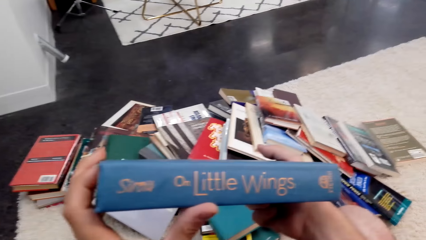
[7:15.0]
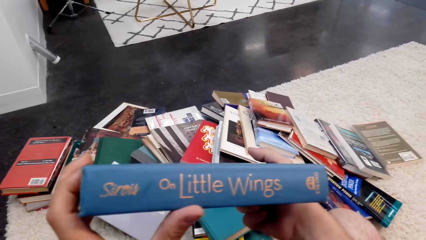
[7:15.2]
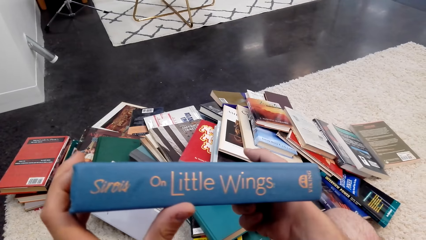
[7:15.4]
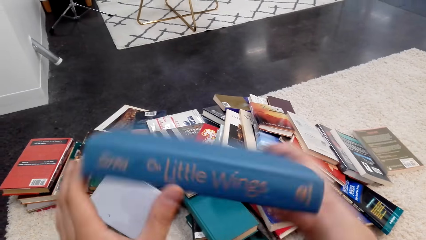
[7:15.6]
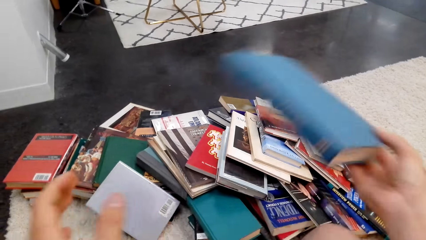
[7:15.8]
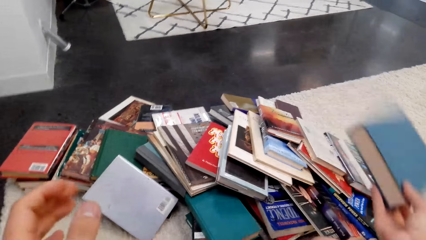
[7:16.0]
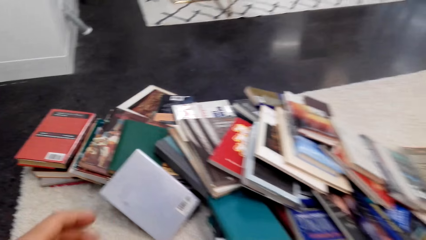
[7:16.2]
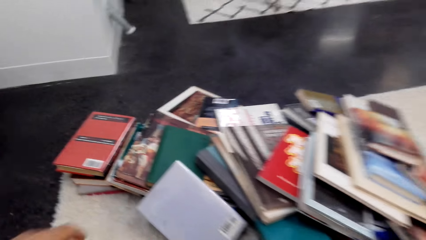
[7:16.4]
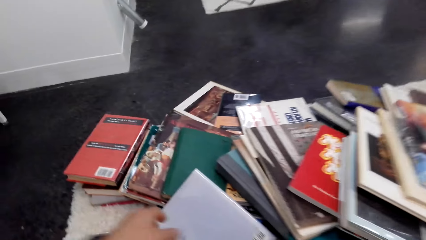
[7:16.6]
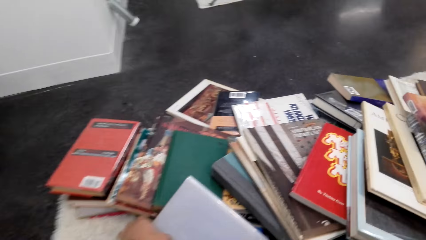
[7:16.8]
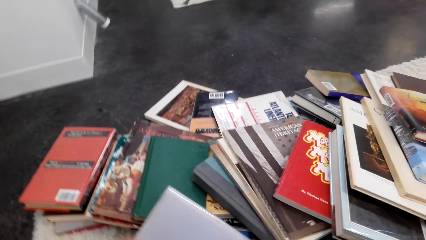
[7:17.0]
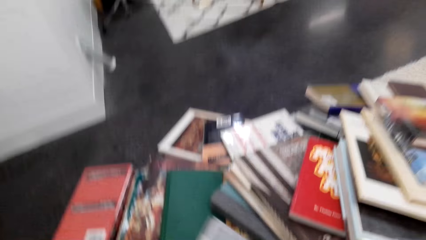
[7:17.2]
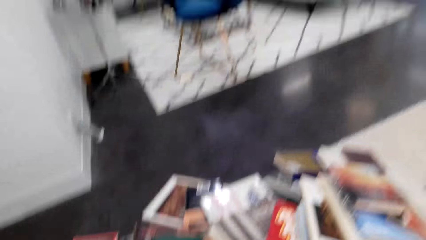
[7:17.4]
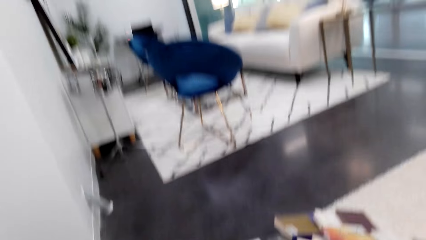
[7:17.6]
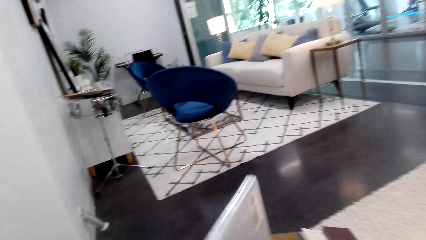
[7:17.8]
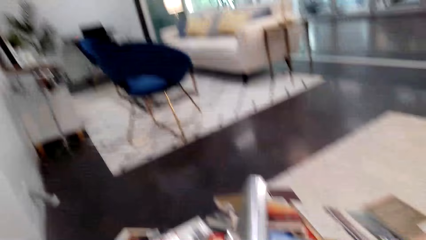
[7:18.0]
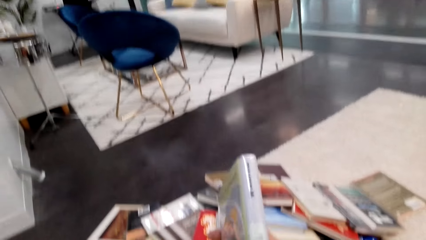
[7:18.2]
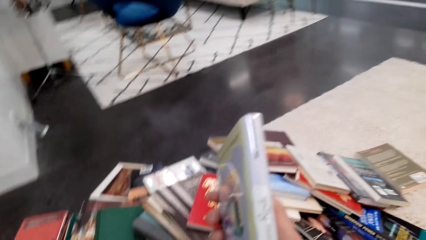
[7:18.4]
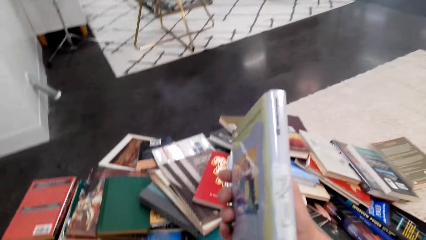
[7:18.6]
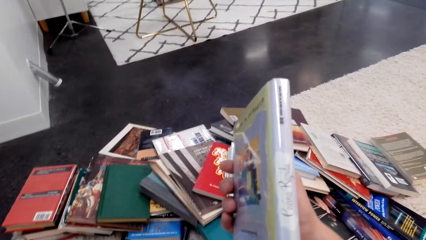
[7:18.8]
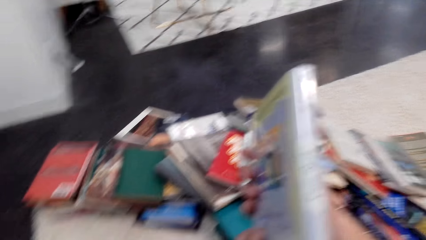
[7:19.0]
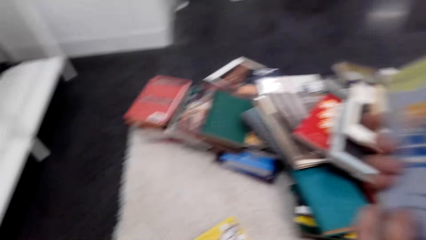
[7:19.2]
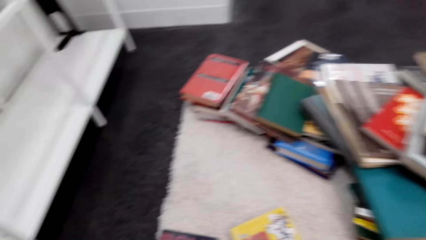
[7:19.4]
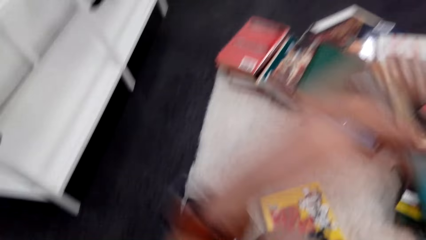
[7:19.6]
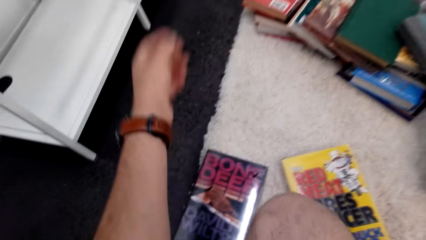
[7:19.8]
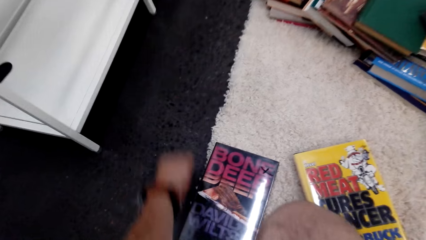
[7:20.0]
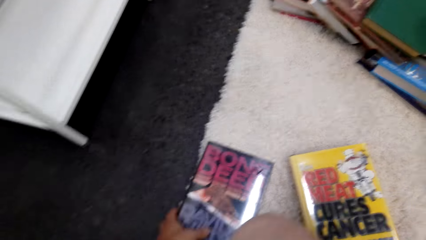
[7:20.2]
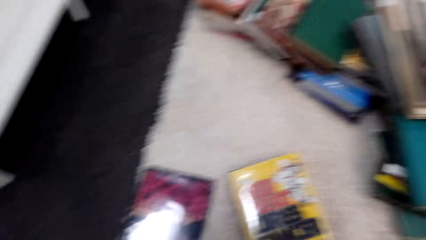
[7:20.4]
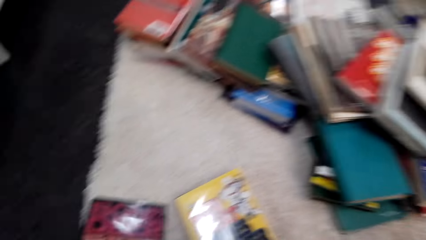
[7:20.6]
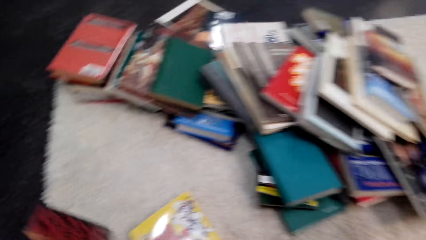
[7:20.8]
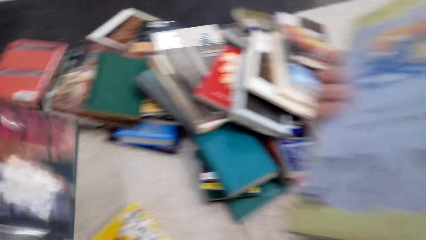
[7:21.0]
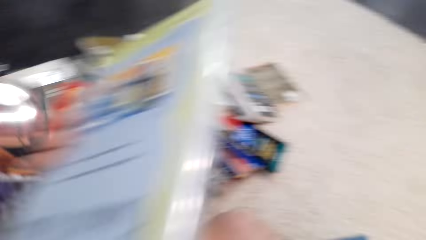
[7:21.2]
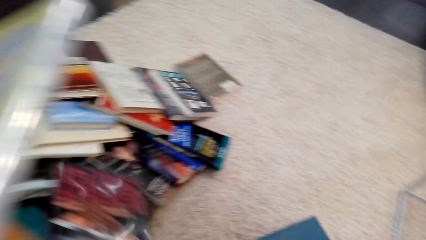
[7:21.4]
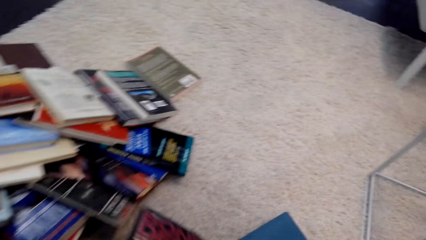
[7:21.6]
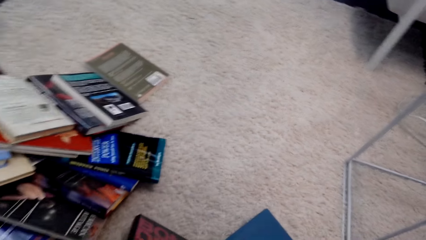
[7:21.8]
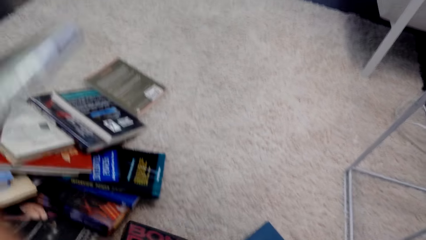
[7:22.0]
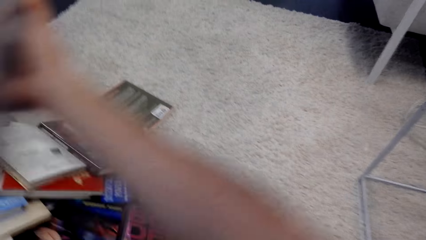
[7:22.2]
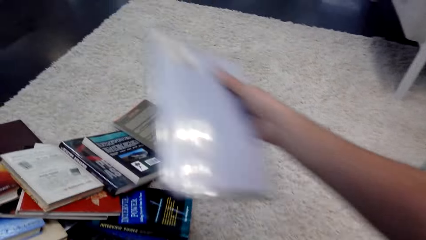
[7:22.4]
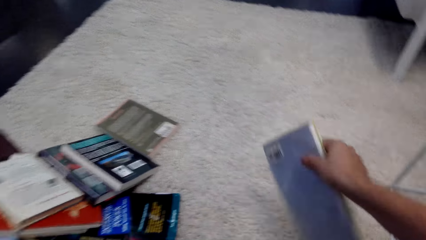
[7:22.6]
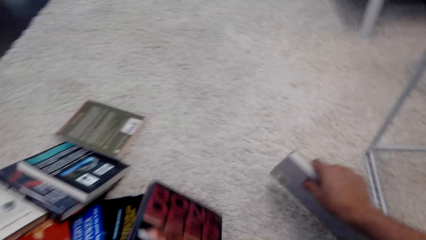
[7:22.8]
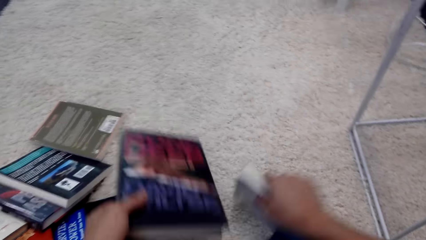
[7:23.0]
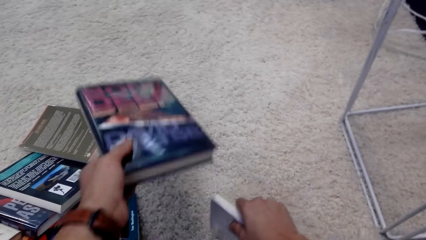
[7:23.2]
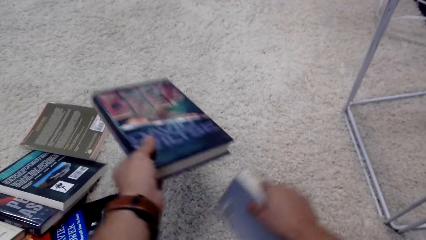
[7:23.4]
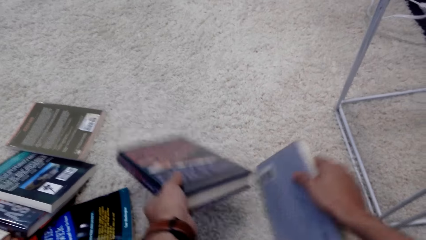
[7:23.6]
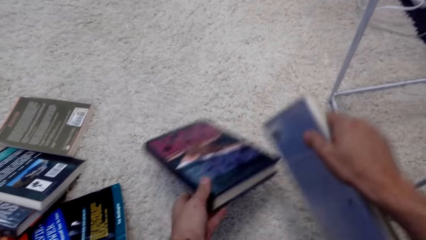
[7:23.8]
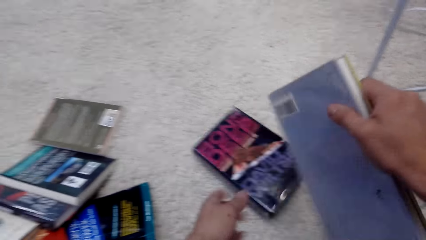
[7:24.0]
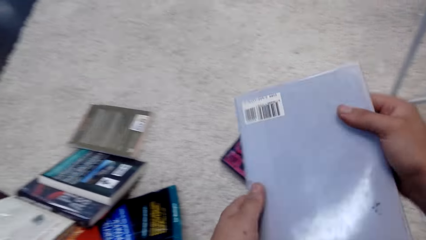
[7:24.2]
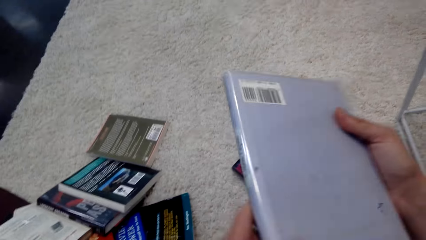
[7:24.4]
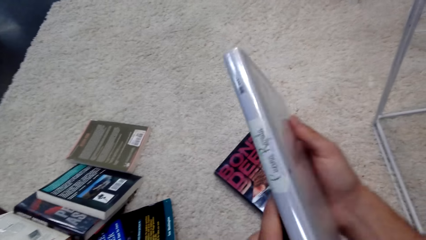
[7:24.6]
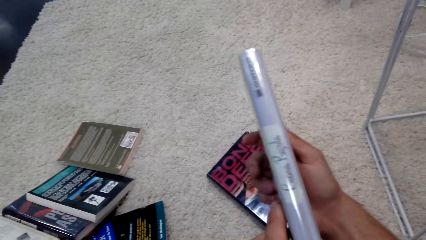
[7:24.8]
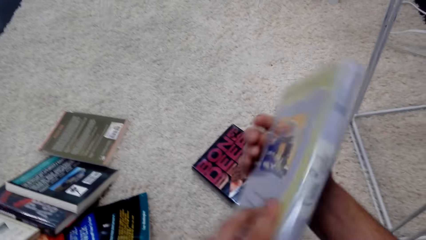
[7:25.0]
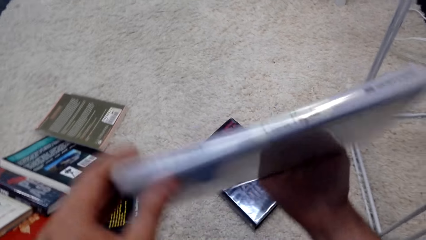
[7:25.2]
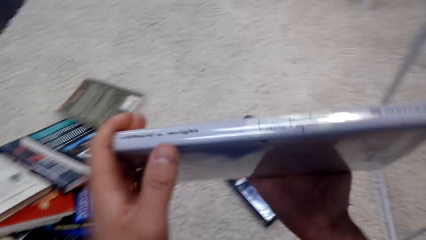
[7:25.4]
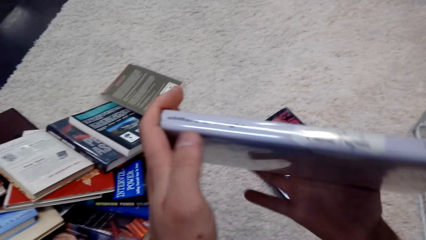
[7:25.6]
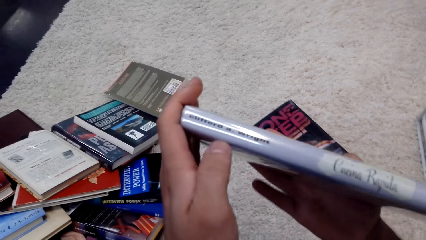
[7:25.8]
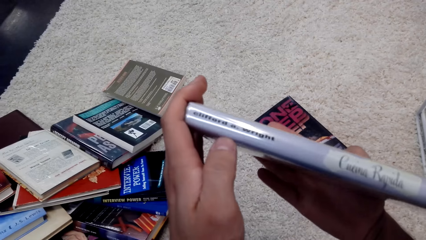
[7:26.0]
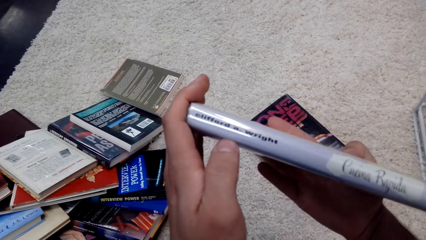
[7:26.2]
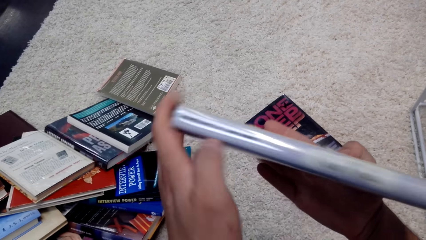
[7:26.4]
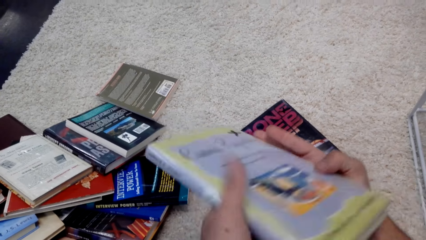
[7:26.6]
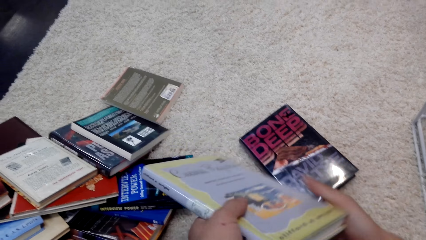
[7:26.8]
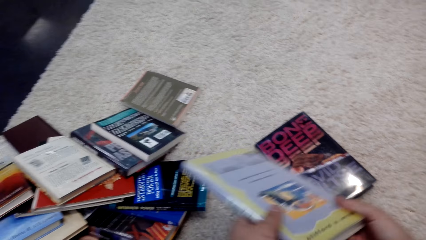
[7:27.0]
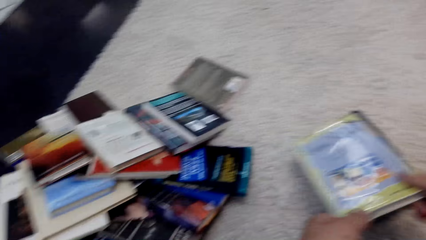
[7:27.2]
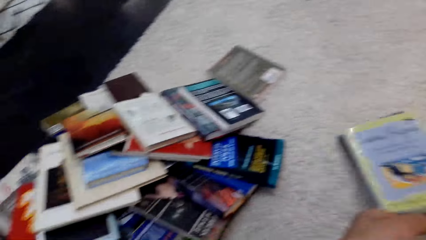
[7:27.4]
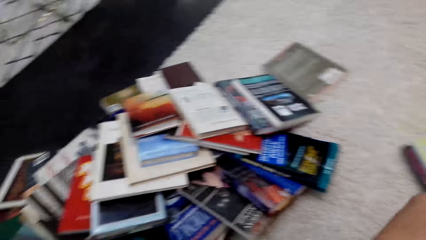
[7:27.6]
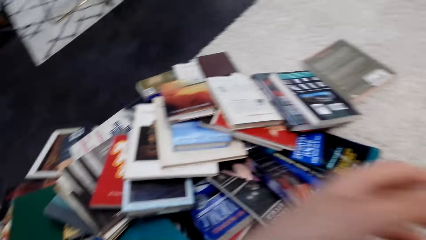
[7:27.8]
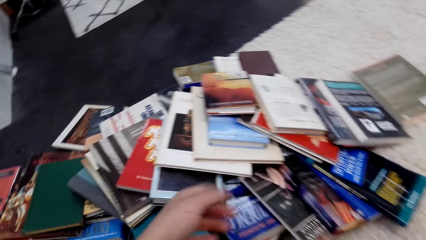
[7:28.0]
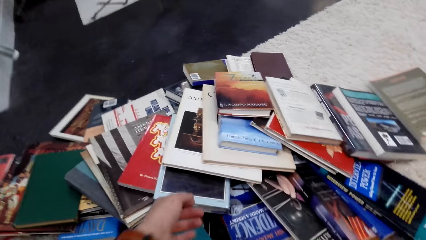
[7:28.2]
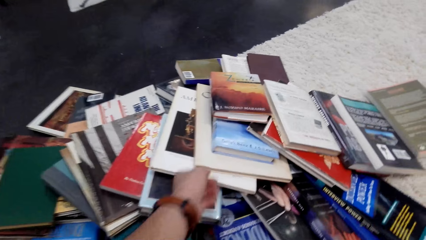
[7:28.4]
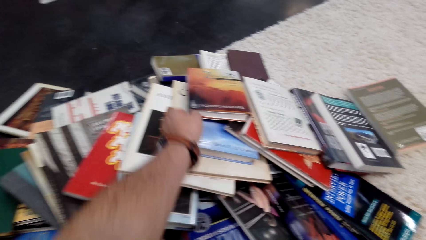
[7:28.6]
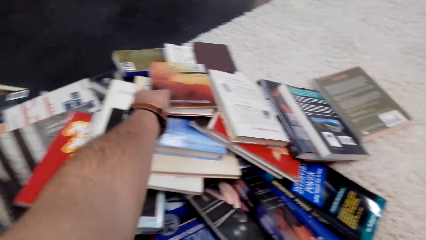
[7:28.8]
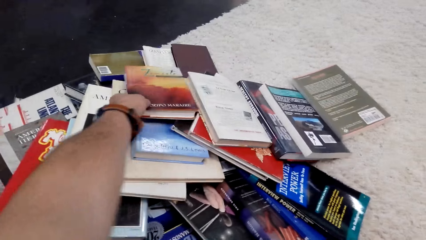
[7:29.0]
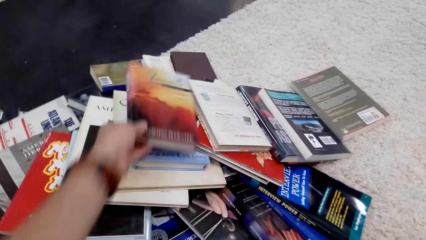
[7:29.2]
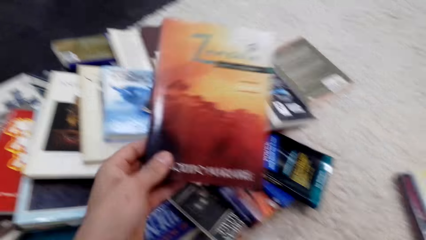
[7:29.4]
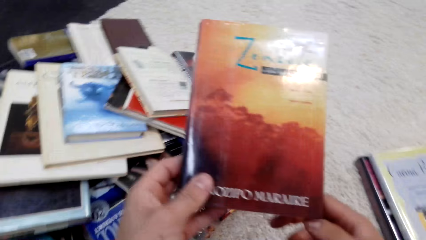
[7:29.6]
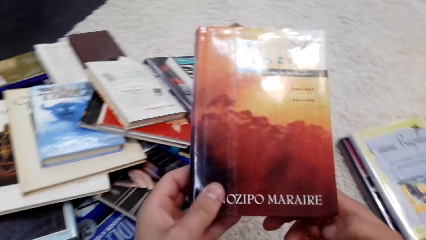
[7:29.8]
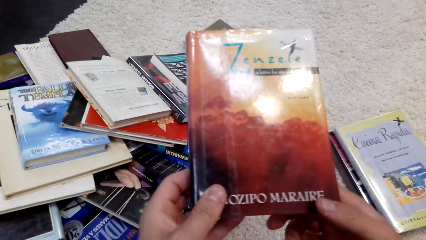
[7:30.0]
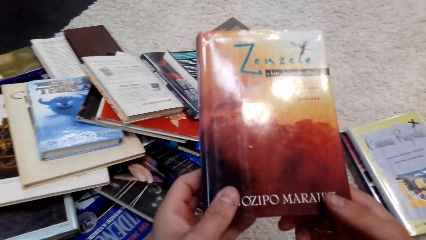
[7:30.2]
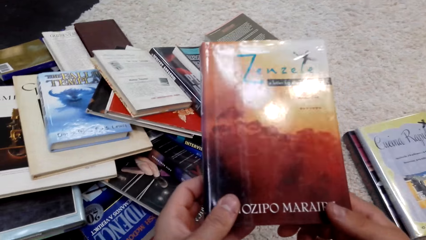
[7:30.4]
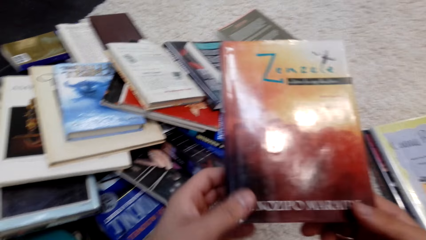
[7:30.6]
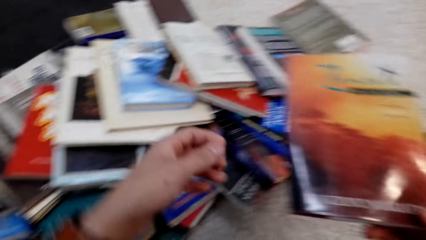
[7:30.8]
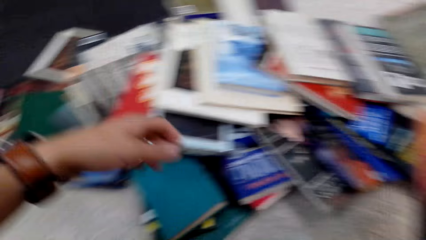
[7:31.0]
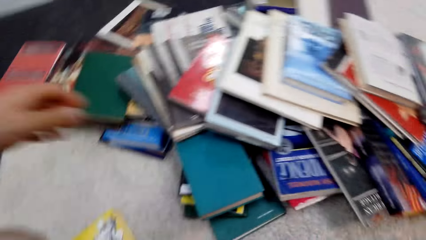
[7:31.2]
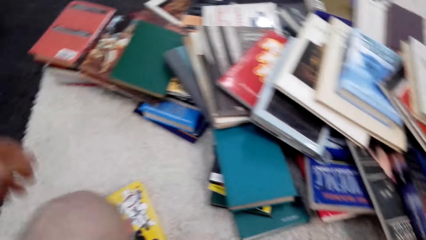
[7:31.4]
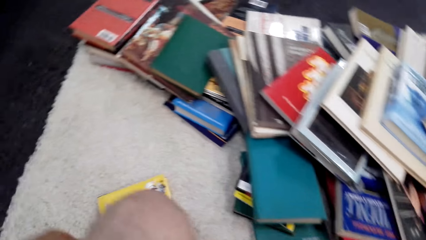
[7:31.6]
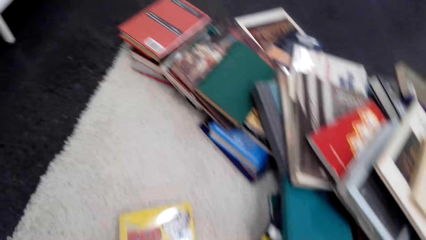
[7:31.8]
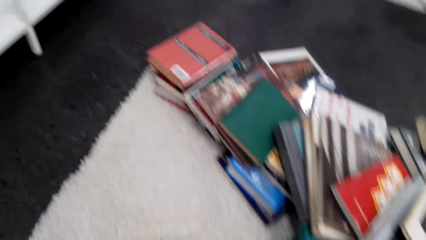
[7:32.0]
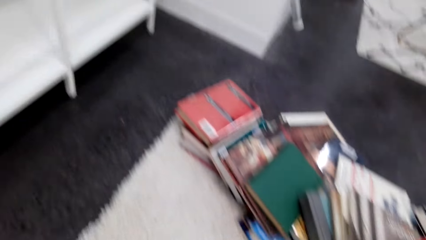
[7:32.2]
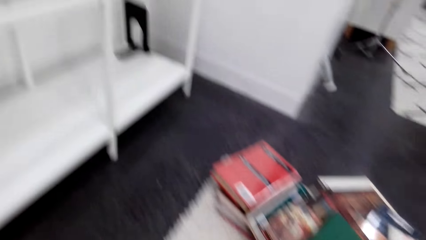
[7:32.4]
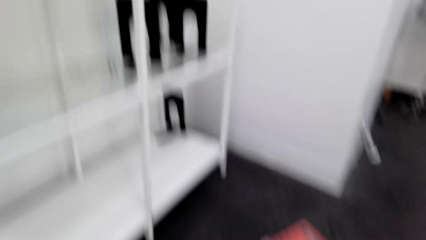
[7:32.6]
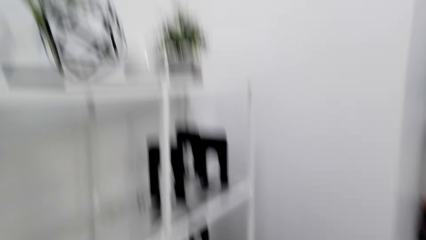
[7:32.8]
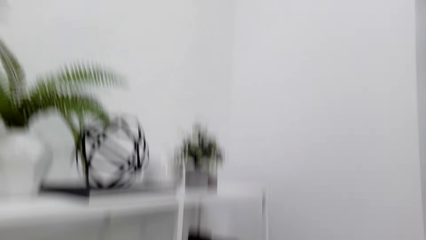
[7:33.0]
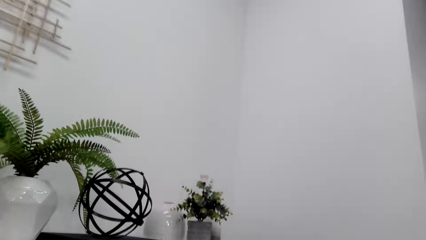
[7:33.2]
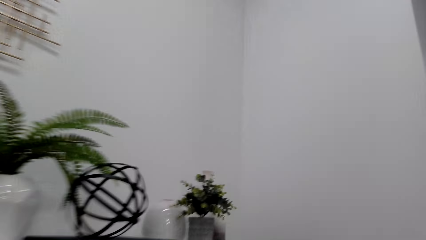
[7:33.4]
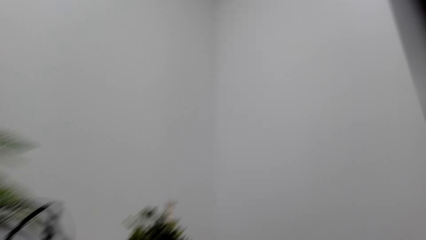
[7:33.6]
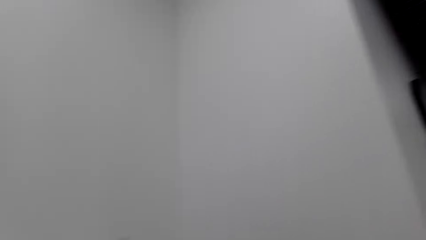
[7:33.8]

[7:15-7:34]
The camera wearer puts a book on the floor. They pick up a book. They pick up a book again. They touch the novel. They put the book on the floor. They put the book on the floor again. They pick up a book. They arrange the novel books.
